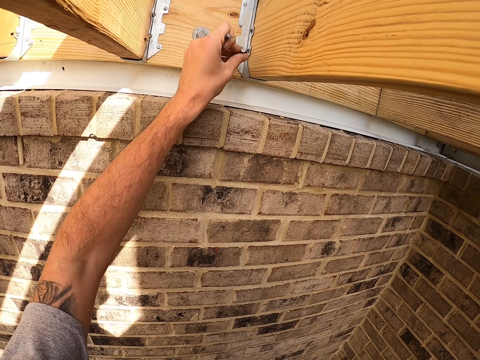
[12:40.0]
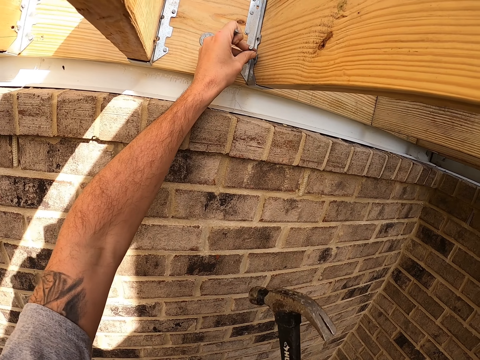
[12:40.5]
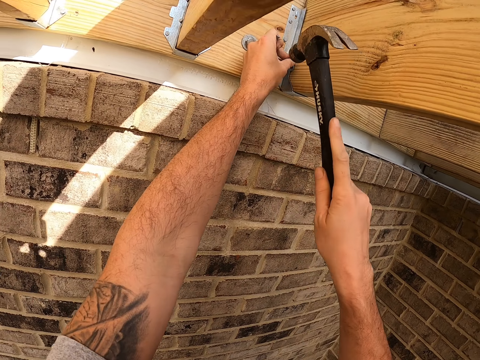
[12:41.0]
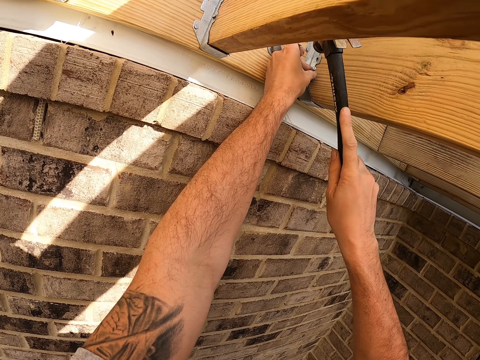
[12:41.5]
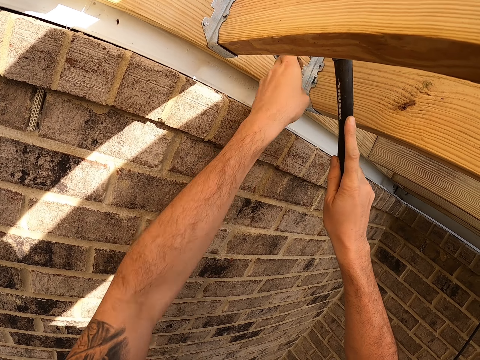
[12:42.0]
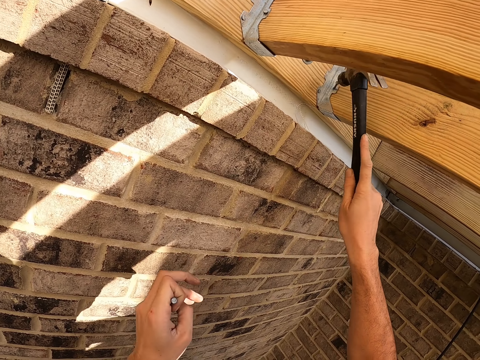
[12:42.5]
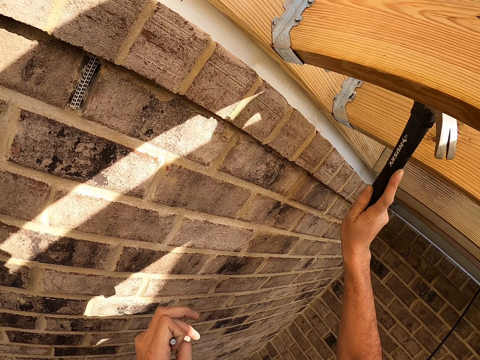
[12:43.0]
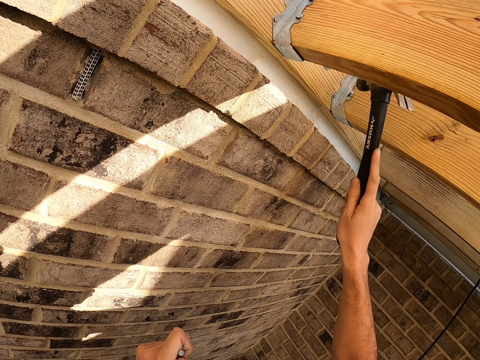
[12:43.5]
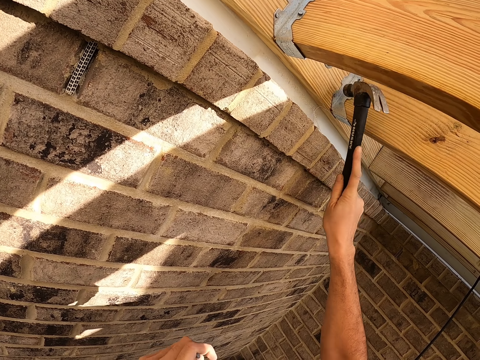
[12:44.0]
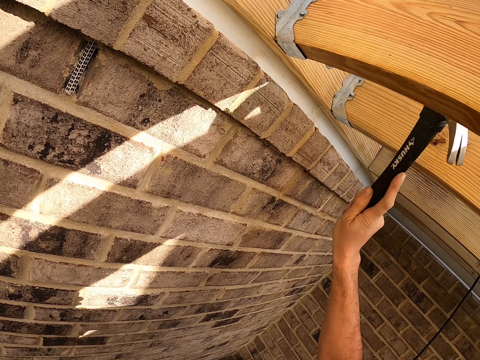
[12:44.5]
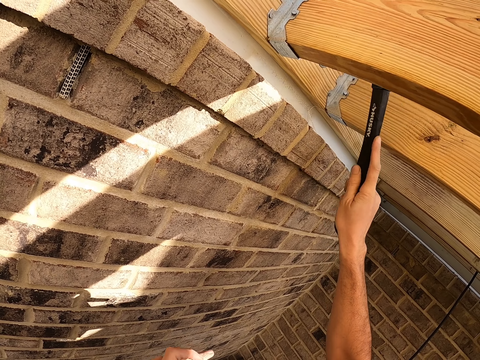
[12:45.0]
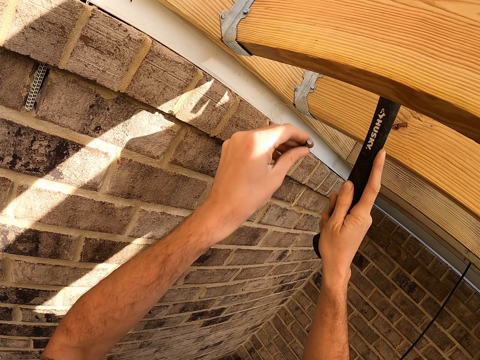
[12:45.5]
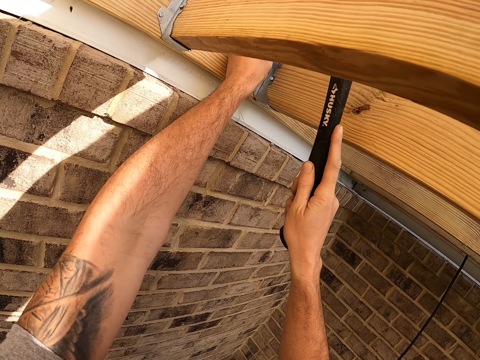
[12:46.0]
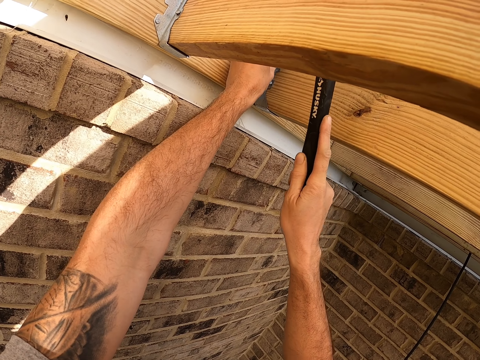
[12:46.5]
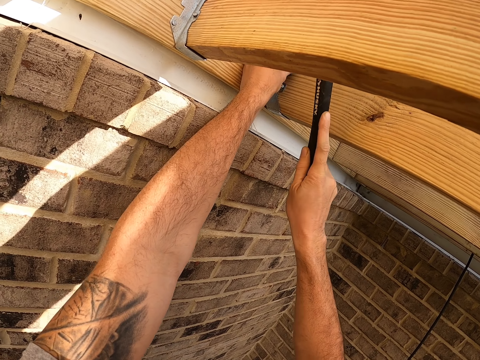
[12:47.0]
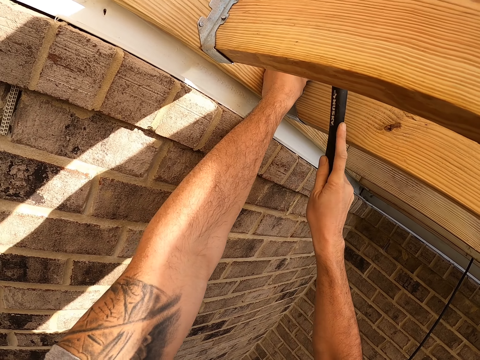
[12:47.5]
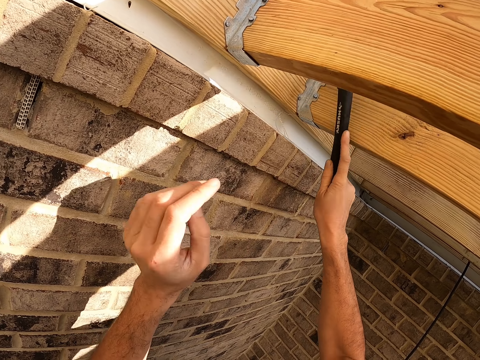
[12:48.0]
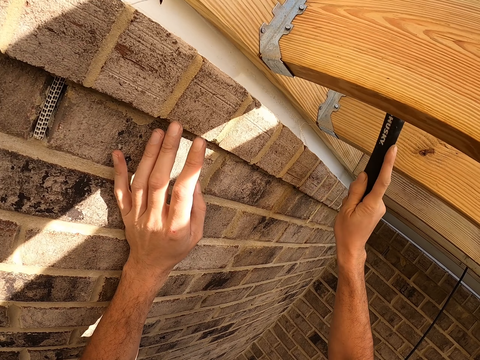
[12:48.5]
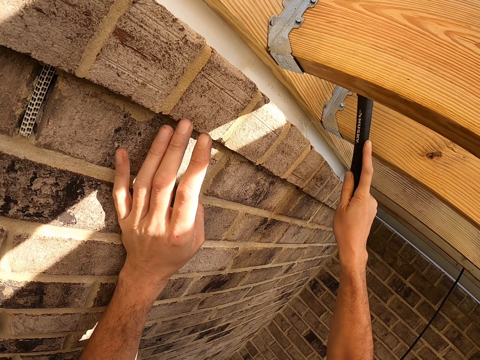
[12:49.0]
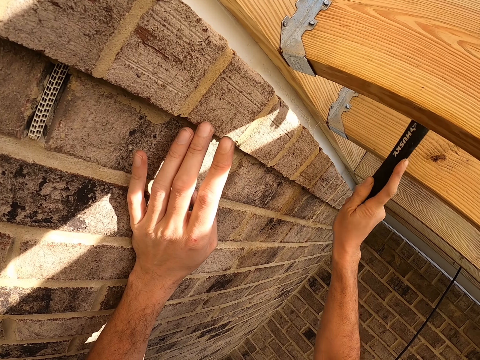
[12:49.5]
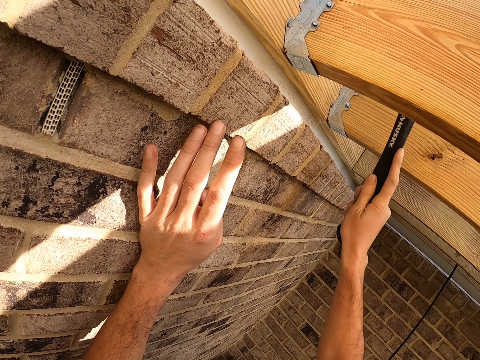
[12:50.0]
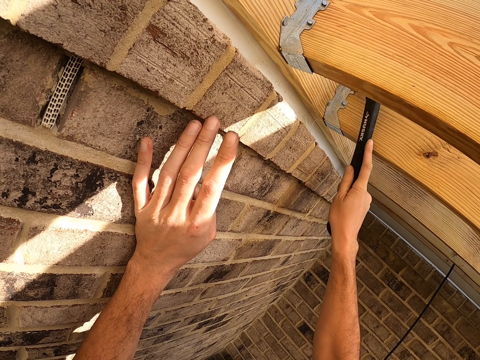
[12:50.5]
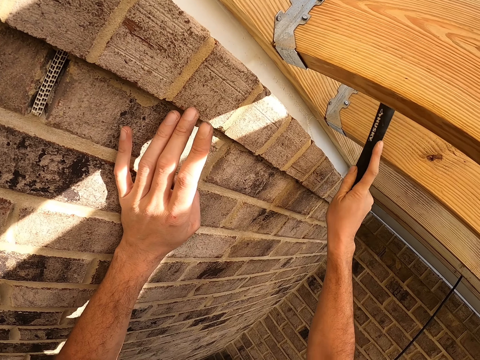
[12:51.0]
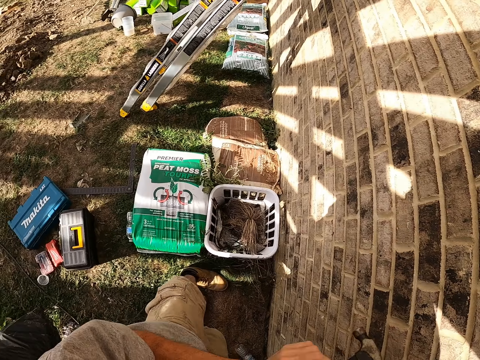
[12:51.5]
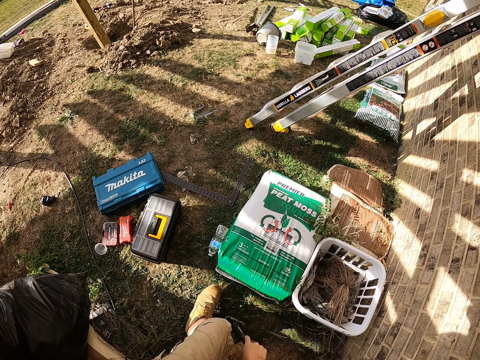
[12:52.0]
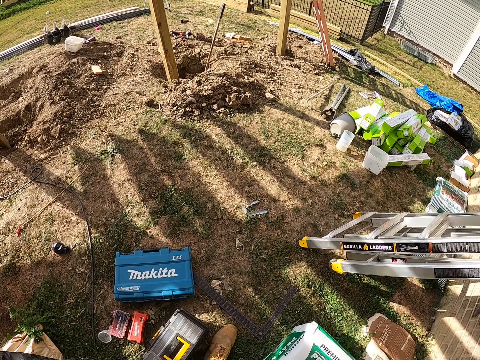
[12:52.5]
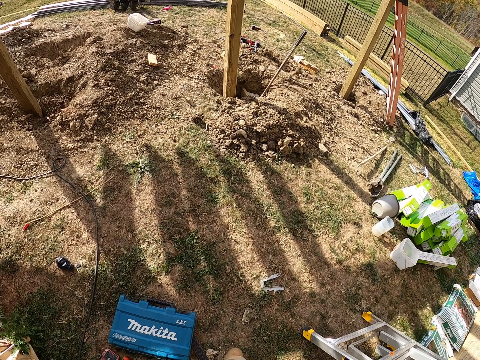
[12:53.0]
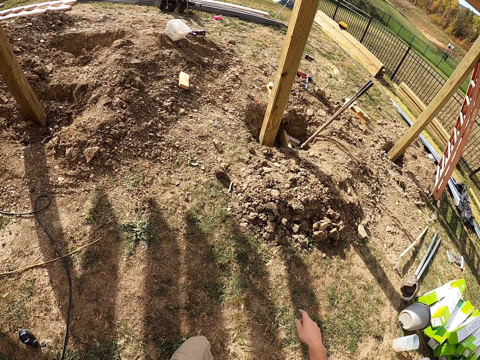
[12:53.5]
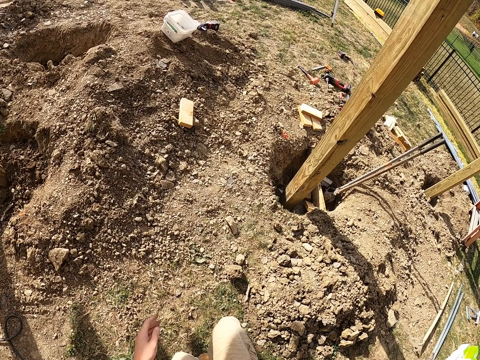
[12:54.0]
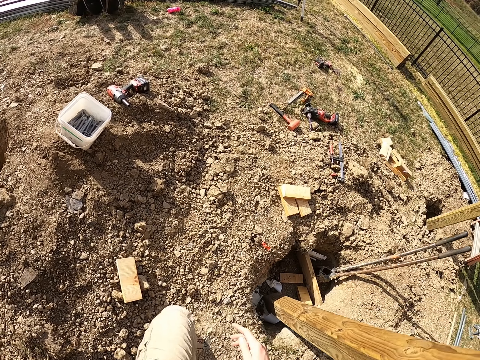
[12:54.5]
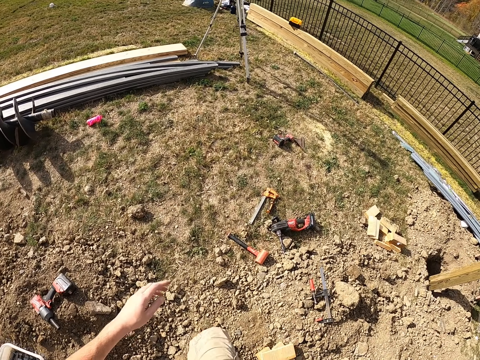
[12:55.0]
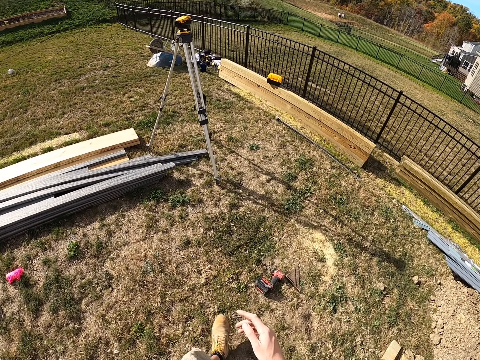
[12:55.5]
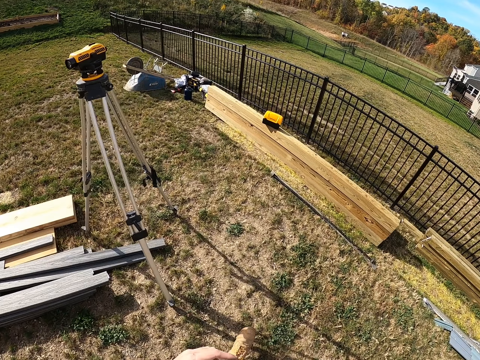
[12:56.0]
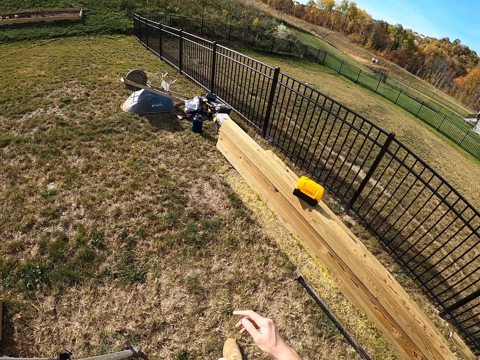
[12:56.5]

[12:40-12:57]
The camera wearer places an iron nail on the wood. They hit the nail on the wall with the hammer. They place an iron nail on the wood and hit the nail with the hammer. They walk around the construction site.

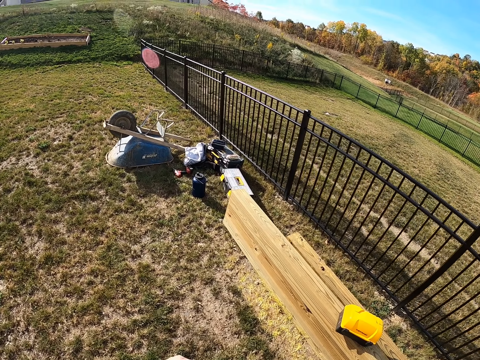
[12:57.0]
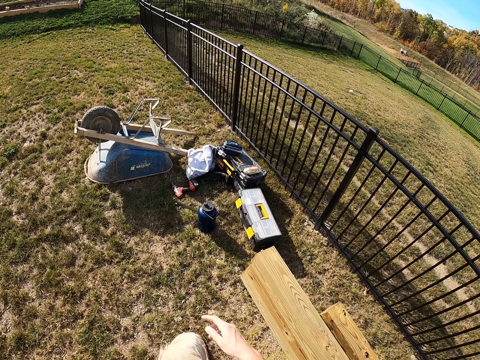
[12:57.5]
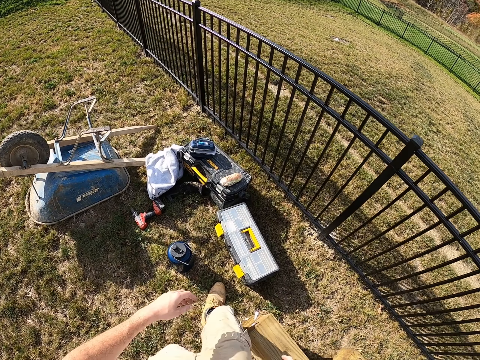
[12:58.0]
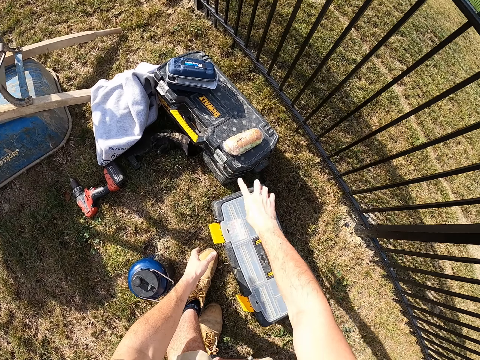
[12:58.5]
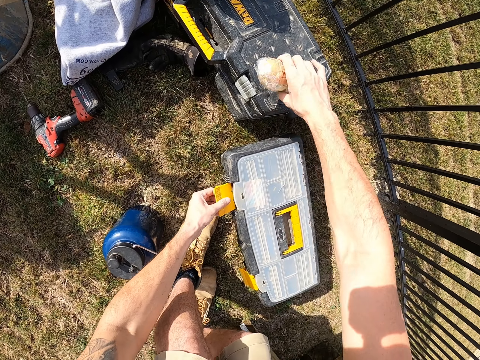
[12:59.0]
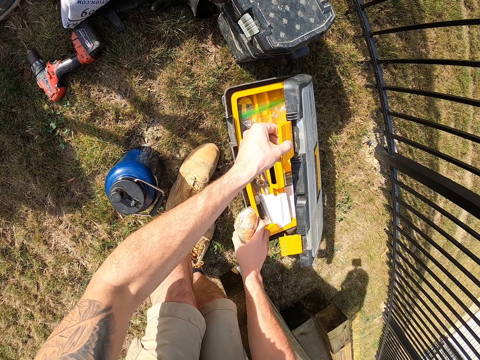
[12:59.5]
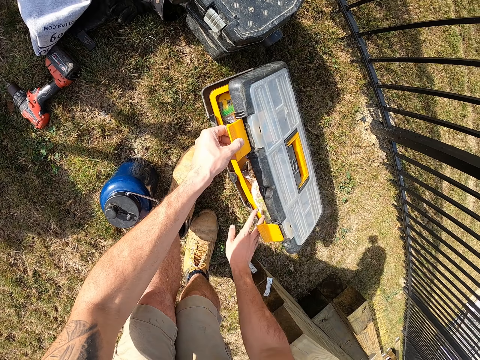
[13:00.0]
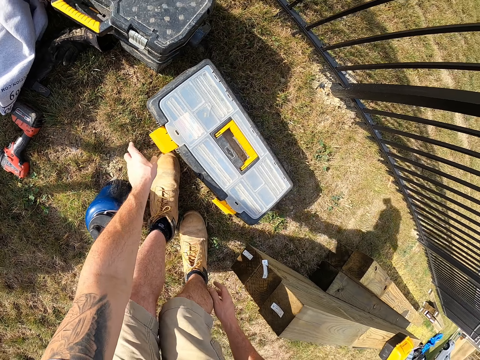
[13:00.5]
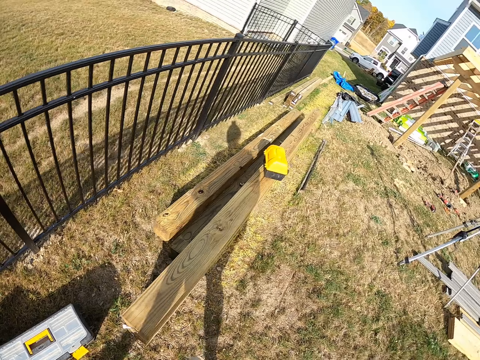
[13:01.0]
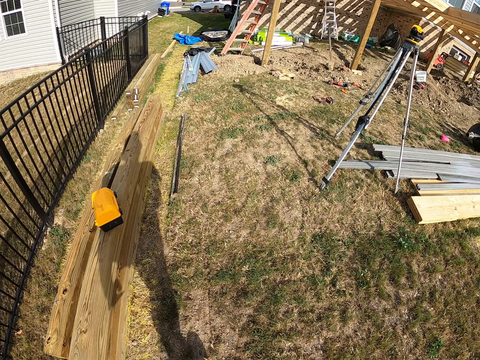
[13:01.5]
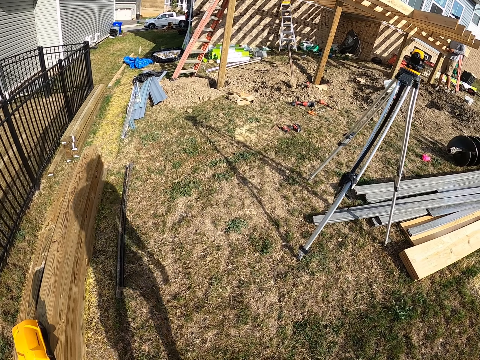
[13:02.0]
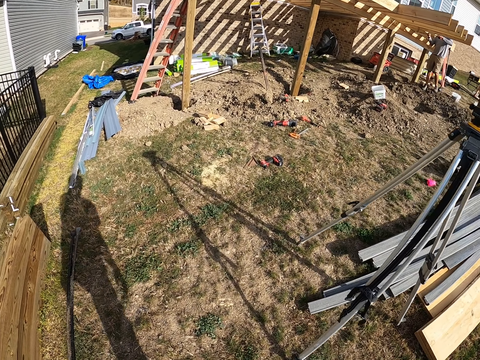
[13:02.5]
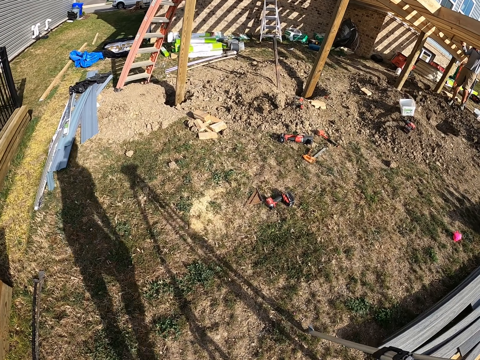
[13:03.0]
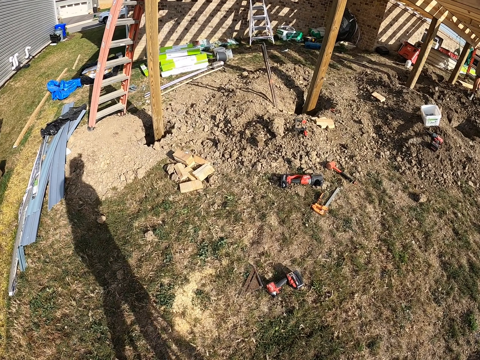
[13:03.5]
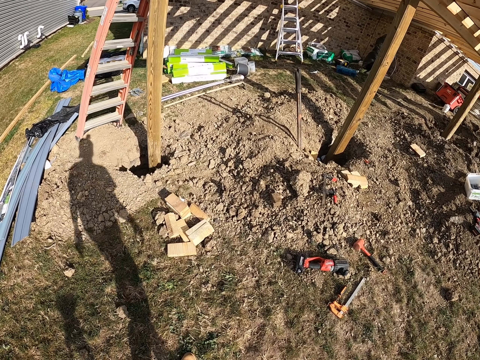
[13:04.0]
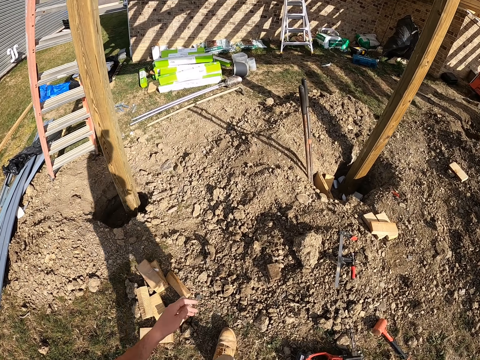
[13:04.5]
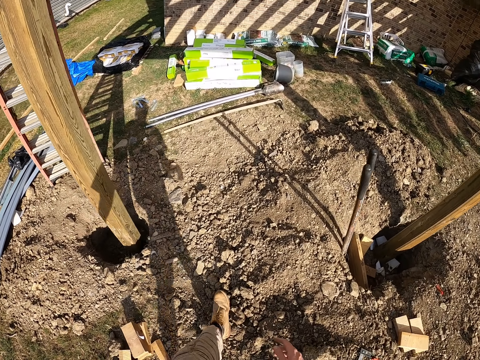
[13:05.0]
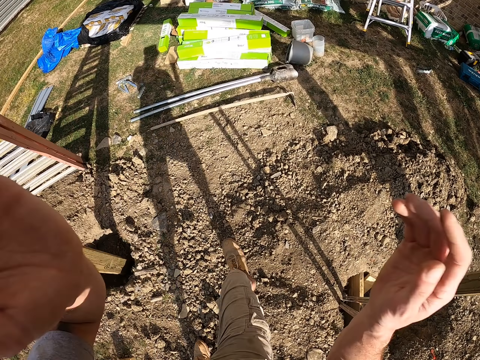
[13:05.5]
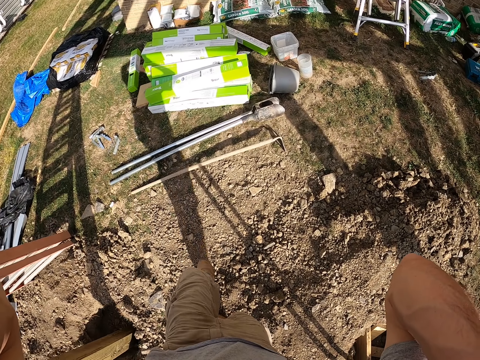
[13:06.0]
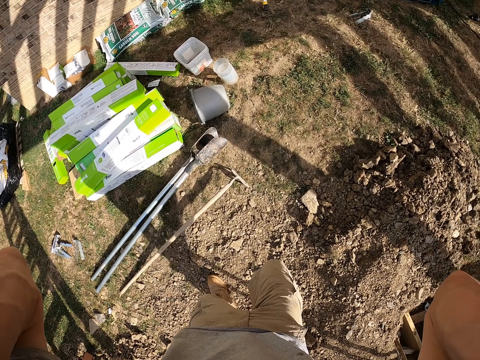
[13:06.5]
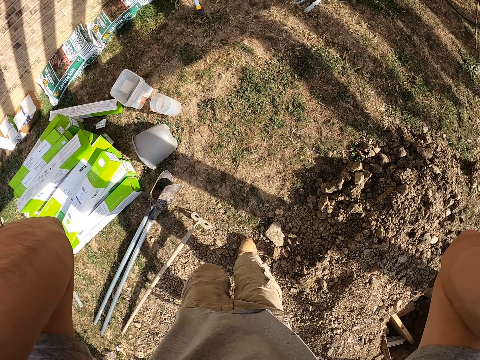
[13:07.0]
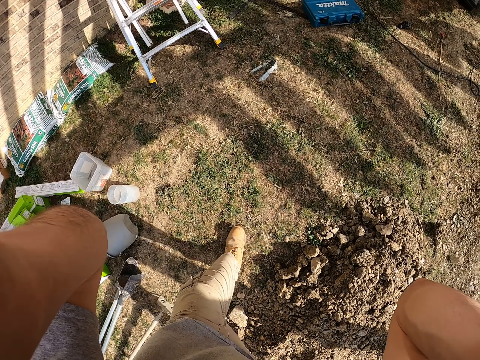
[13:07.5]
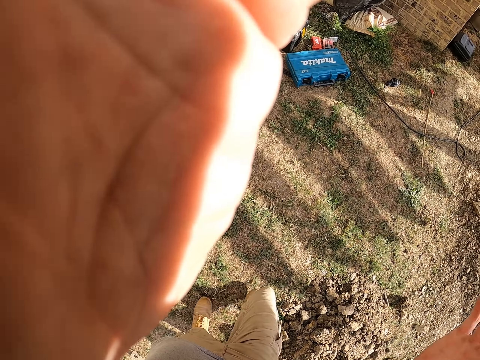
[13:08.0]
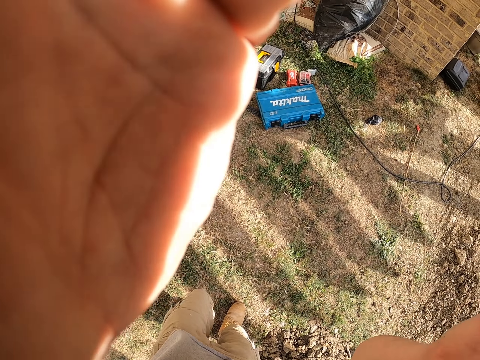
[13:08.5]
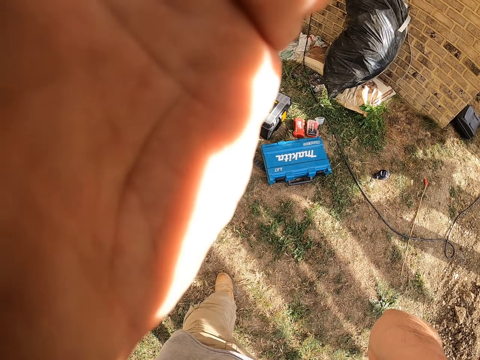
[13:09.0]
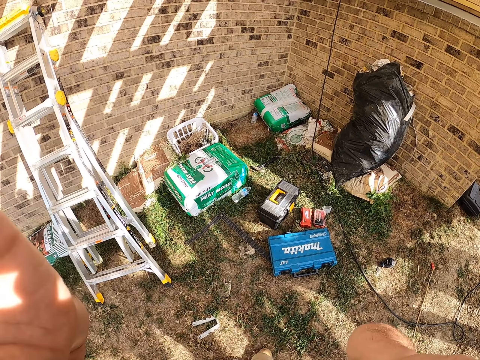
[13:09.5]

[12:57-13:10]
The camera wearer picks up something with his right hand. He opens the toolbox with his left hand. He puts something in the toolbox. He closes the toolbox. He walks around the construction site.
